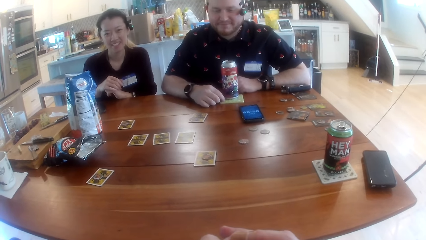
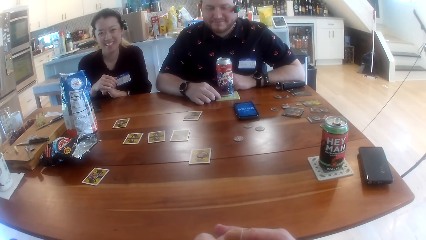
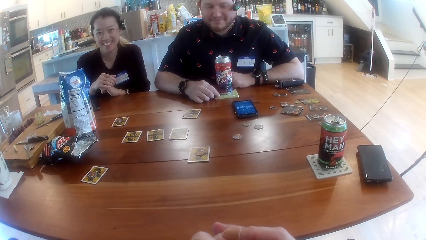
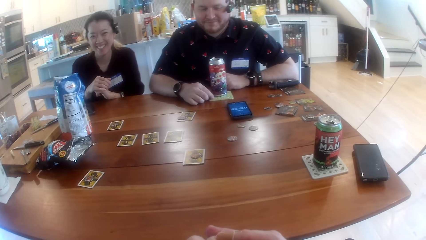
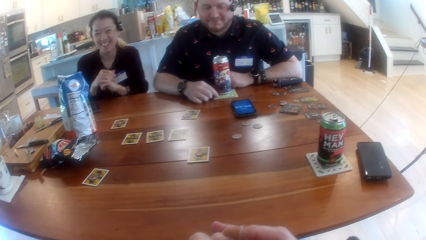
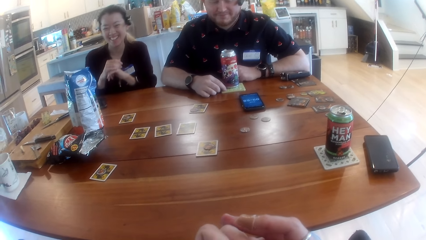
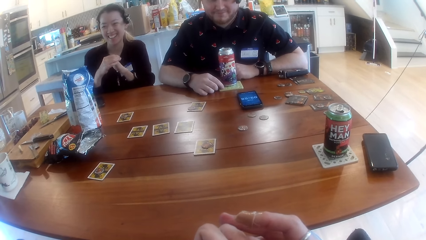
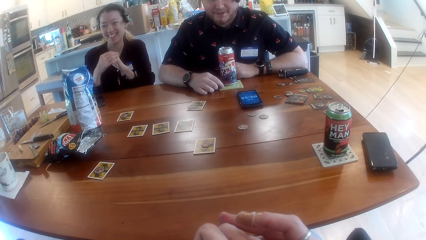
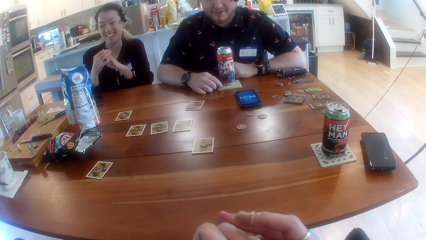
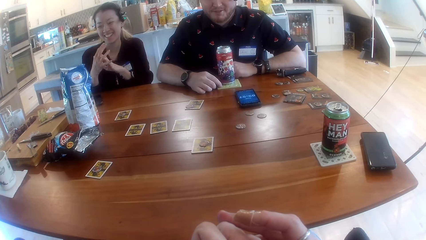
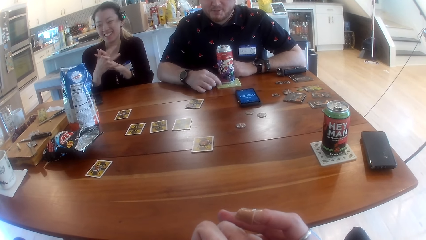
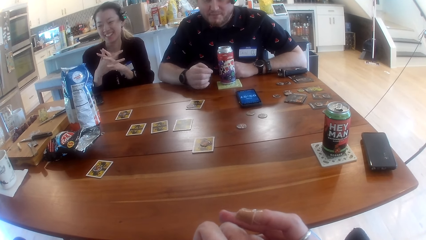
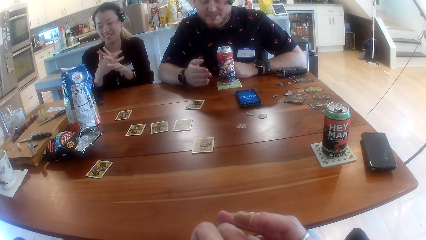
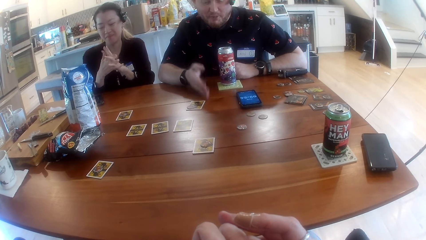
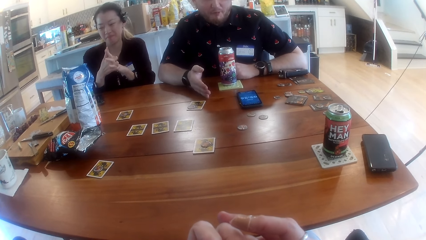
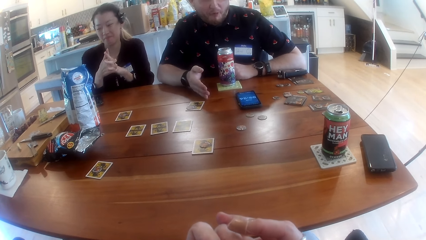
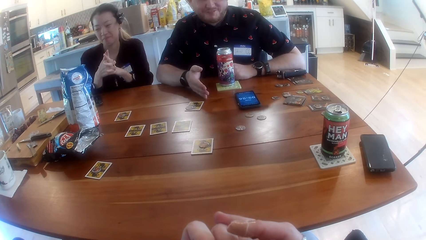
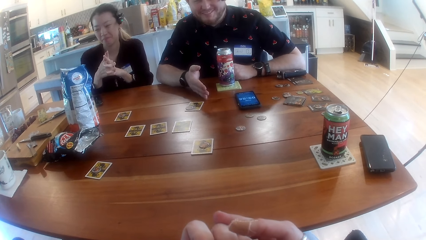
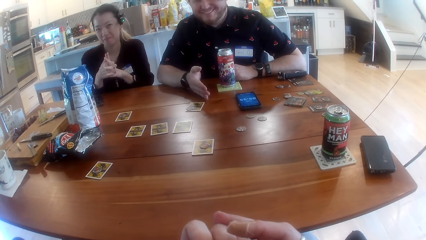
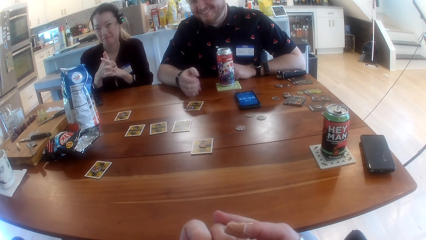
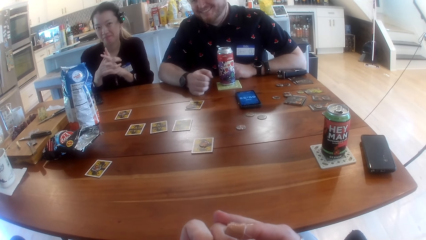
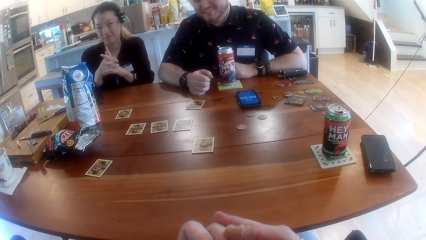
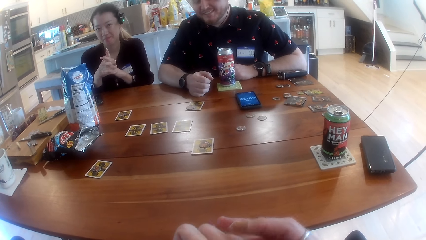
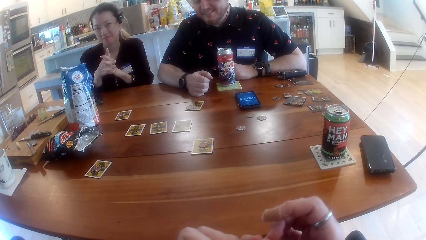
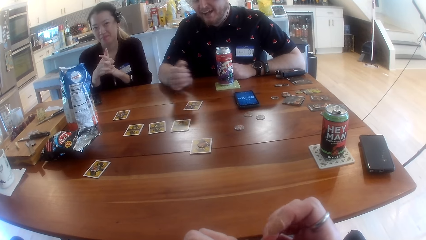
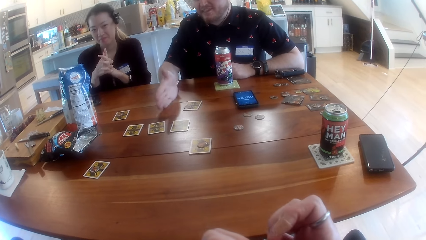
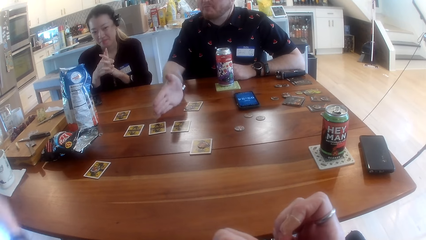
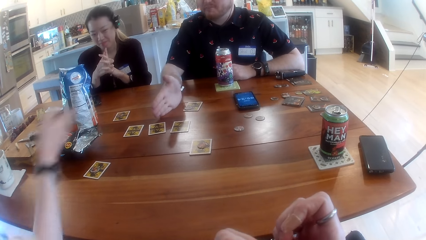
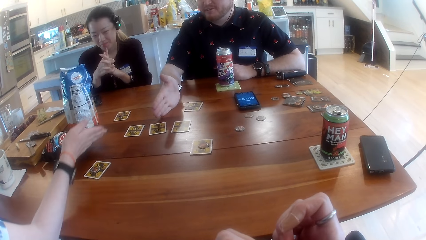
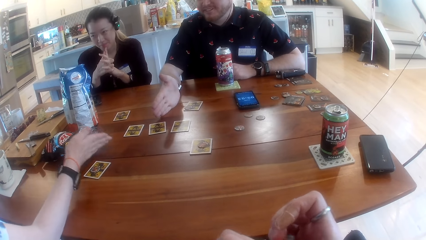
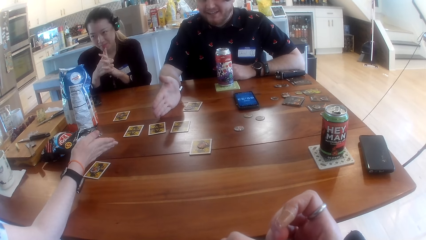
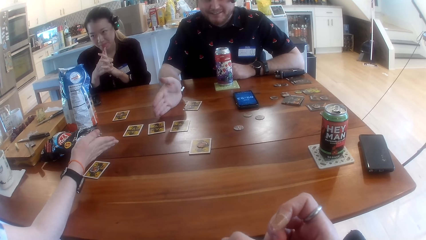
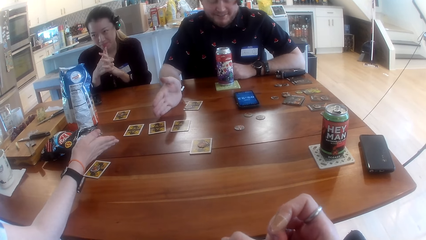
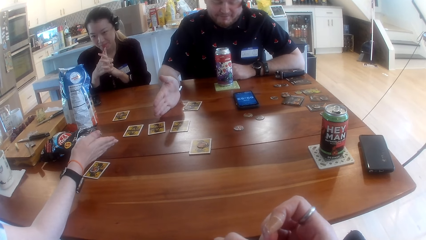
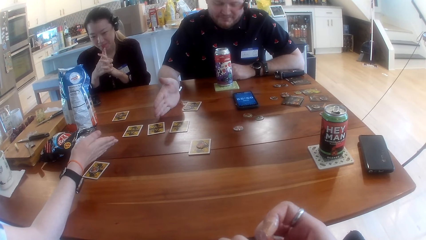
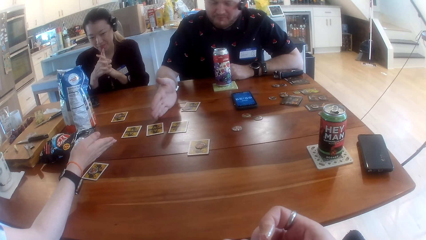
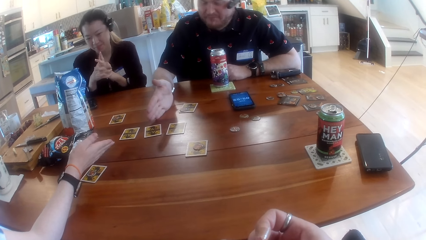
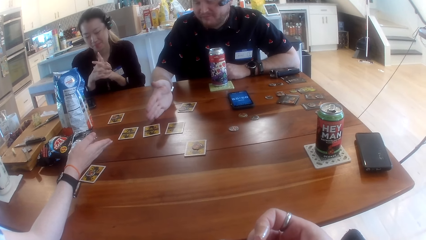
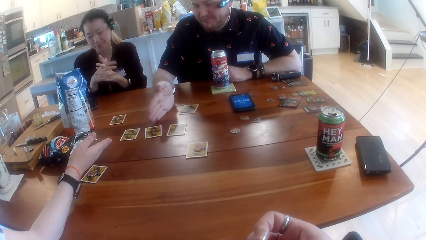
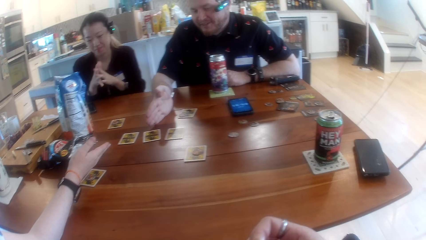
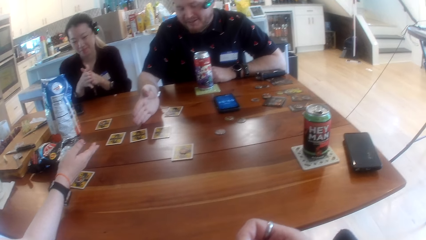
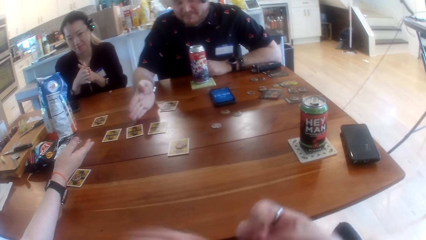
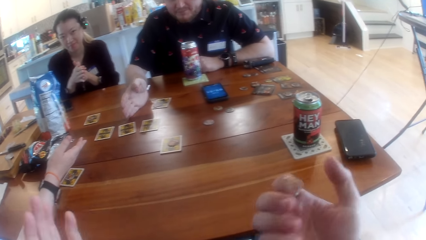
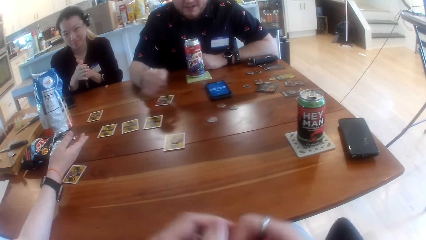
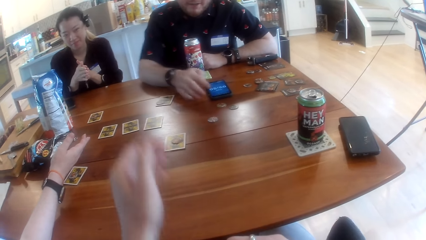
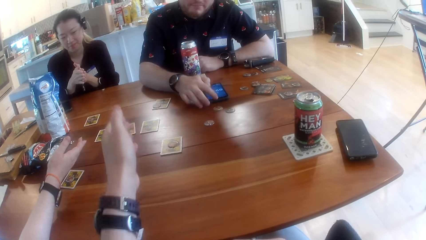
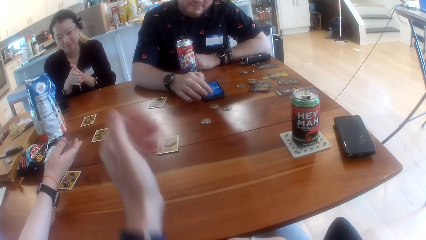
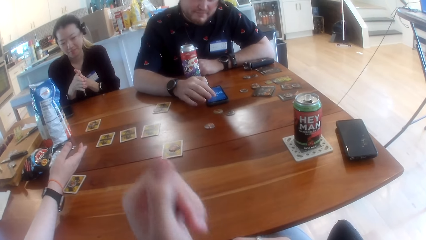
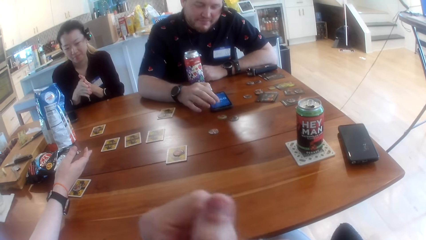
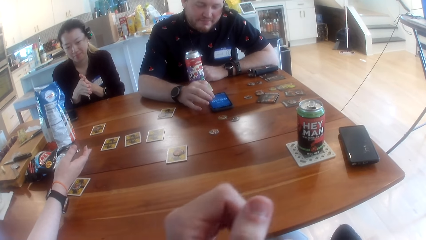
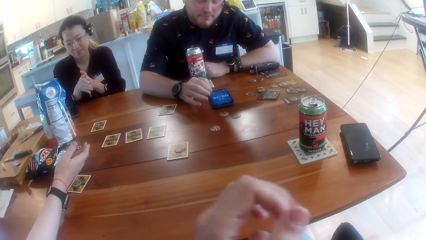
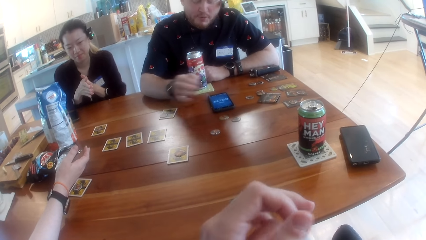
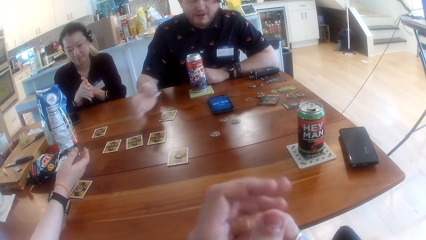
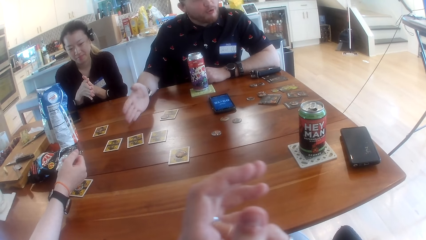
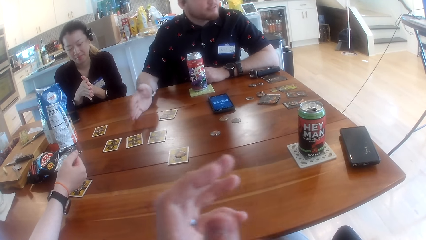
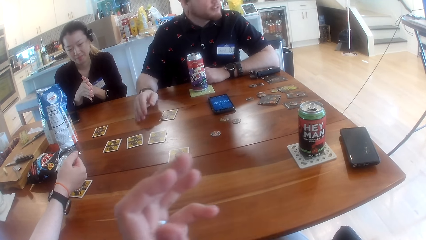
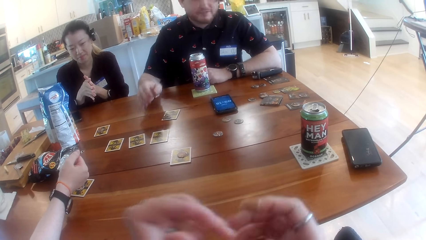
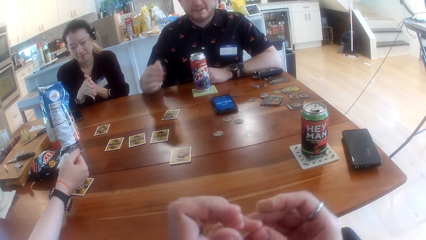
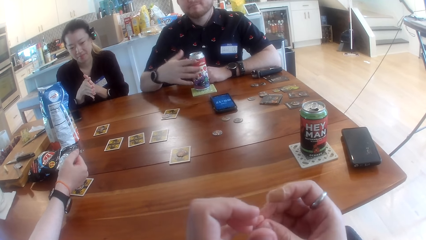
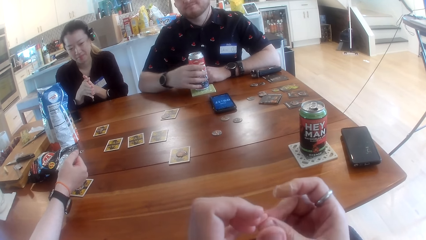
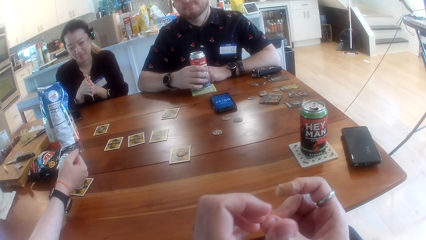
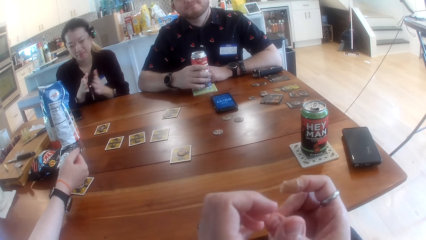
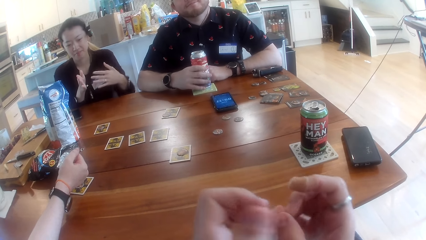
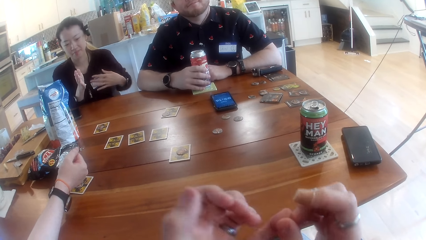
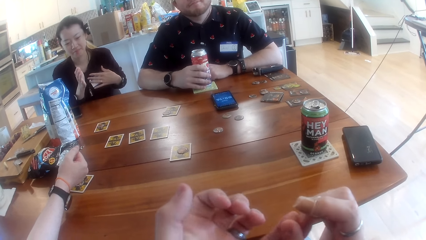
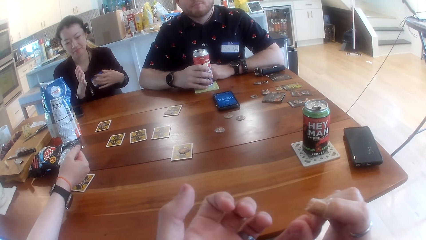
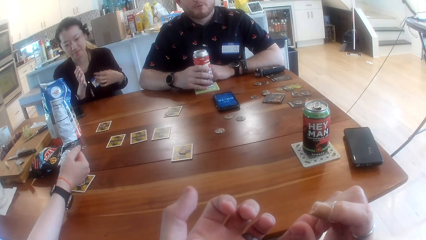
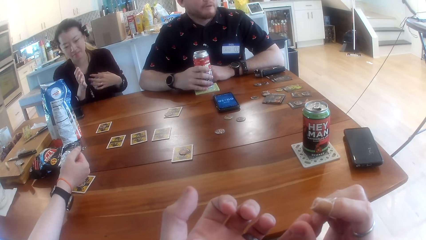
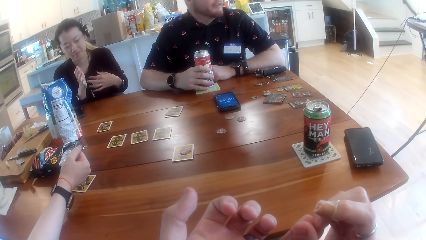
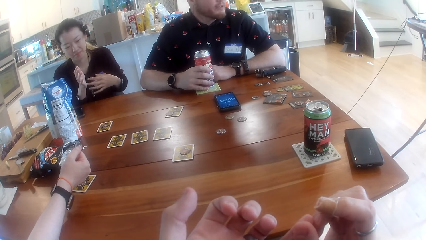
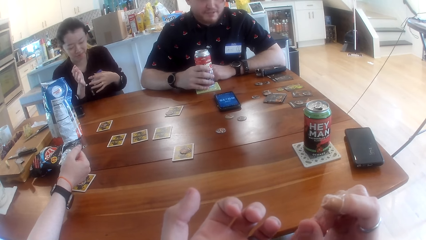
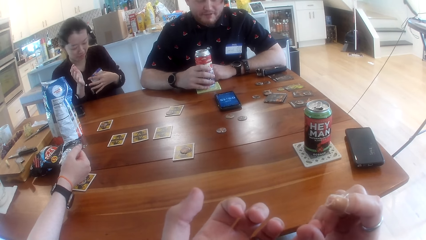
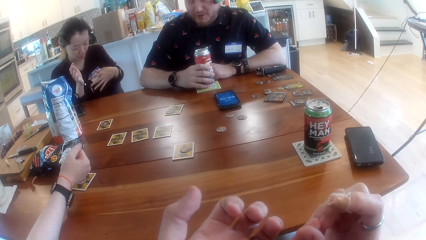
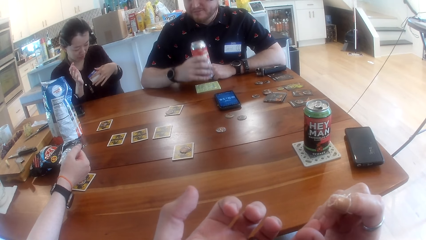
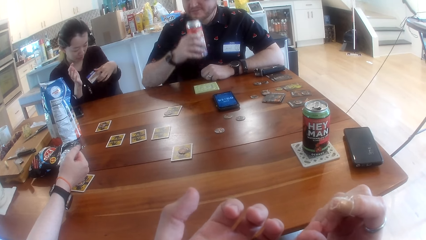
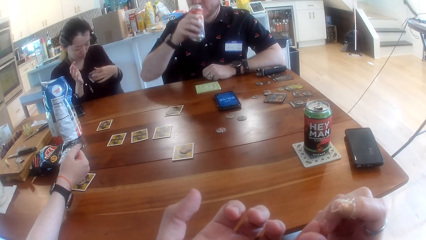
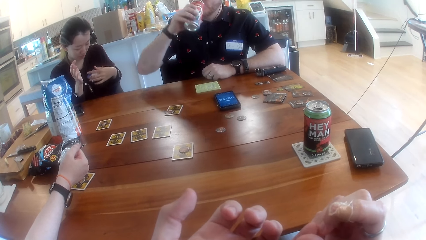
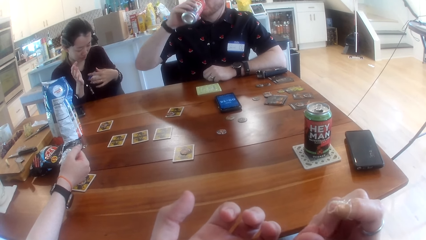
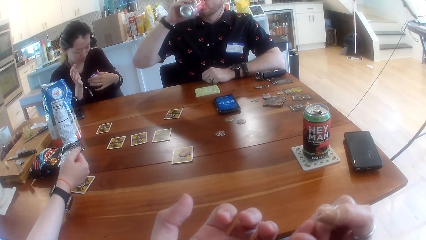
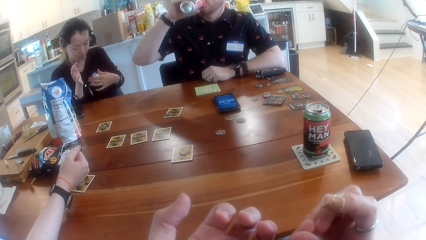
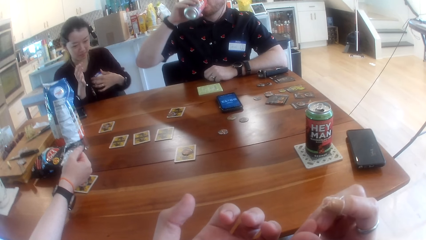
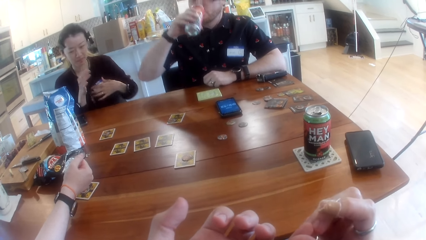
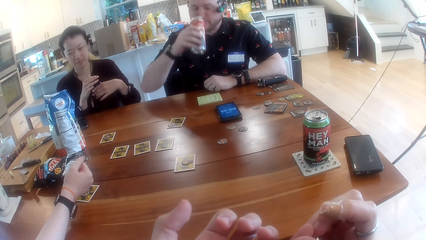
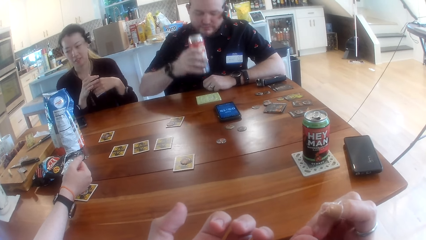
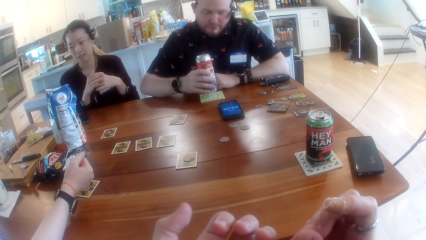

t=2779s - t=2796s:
The camera wearer converses. A lady laughs. A man converses. The man points to the center of the table with his right hand and puts the hand on the table. Another lady points to the center of the table with her right hand, converses and places the hand on the table. The man operates a phone on the table with his right hand. The camera wearer points to the center of the table with his left hand. The man touches the phone. The man points to the center of the table with his right hand. The camera wearer holds the fingers together. The man touches the juice can on the table with his right hand. The second lady touches the card on her chest. The camera wearer interacts with the people at the table. The man converses and drinks juice from the juice can in his right hand.
